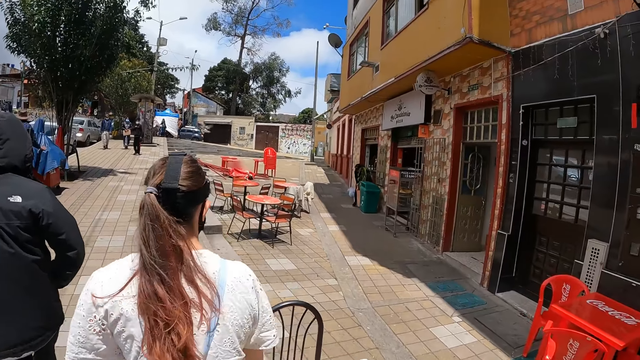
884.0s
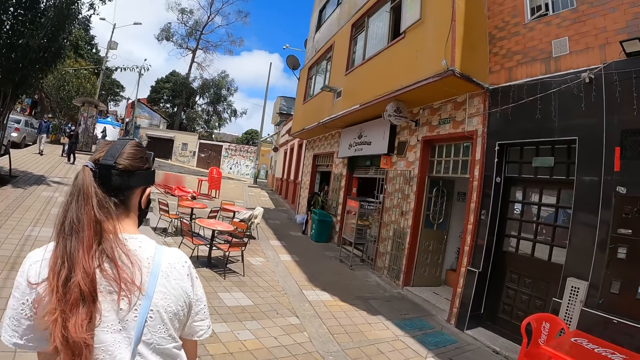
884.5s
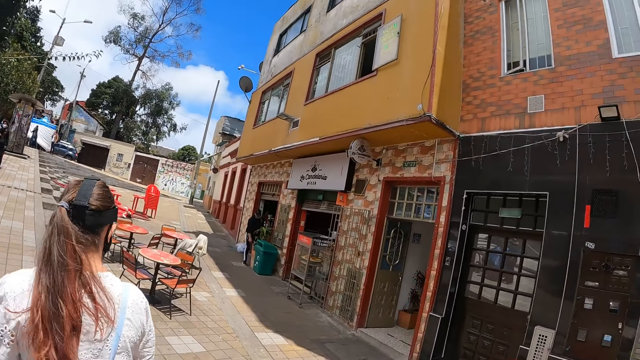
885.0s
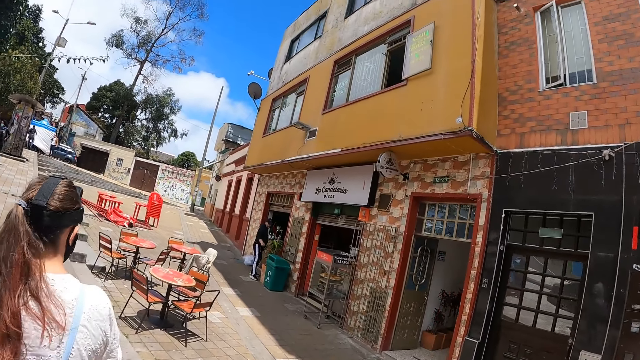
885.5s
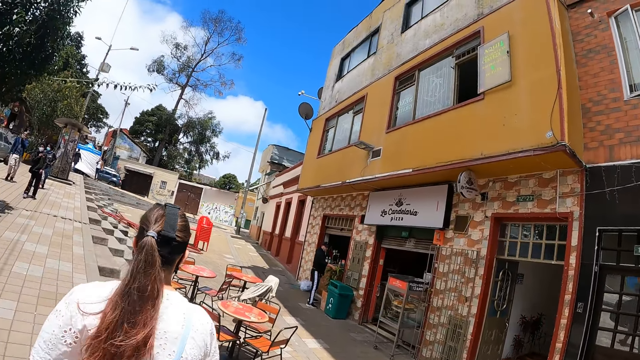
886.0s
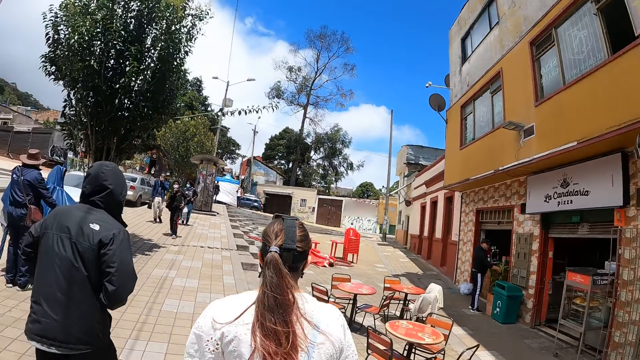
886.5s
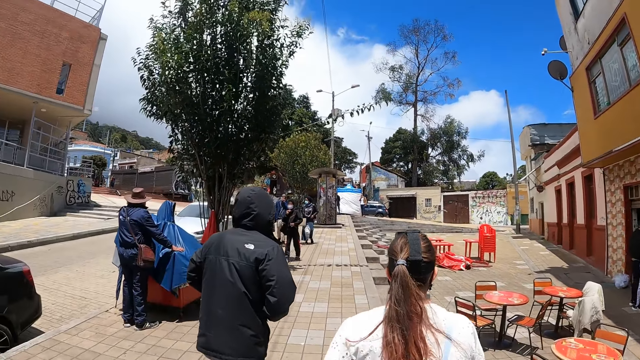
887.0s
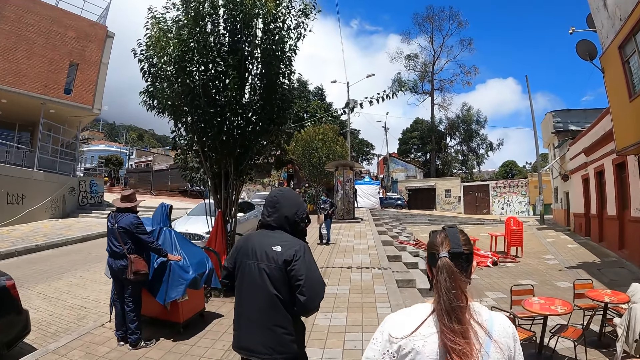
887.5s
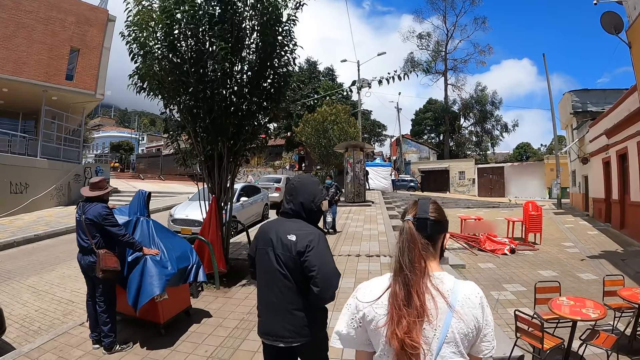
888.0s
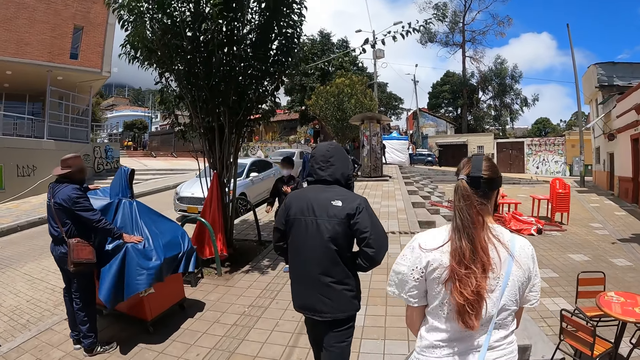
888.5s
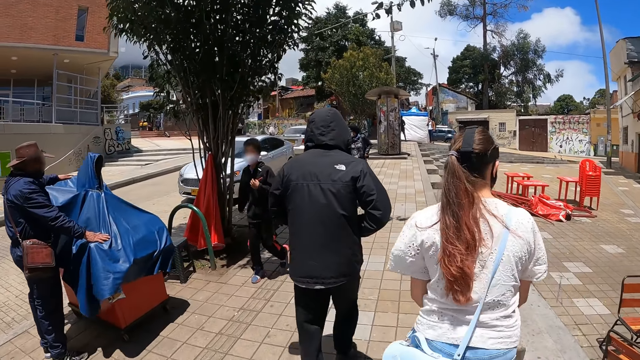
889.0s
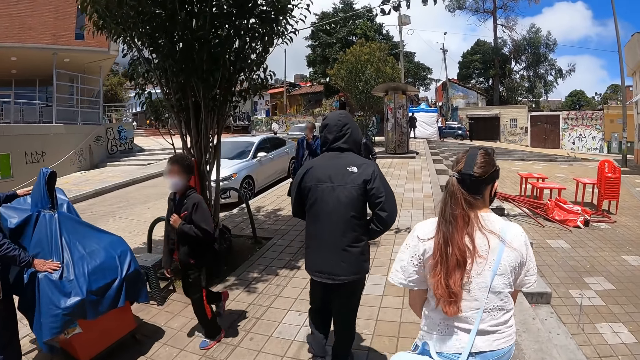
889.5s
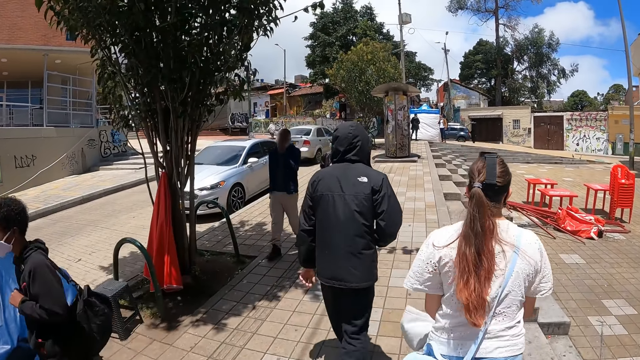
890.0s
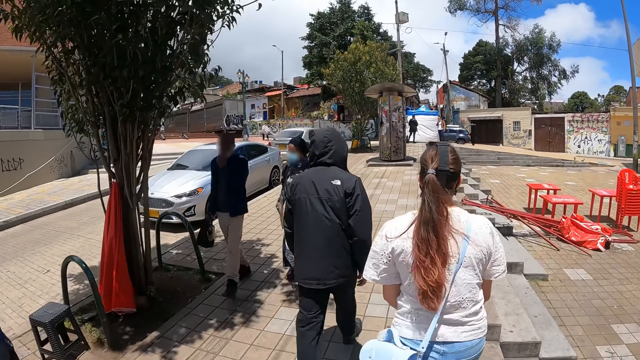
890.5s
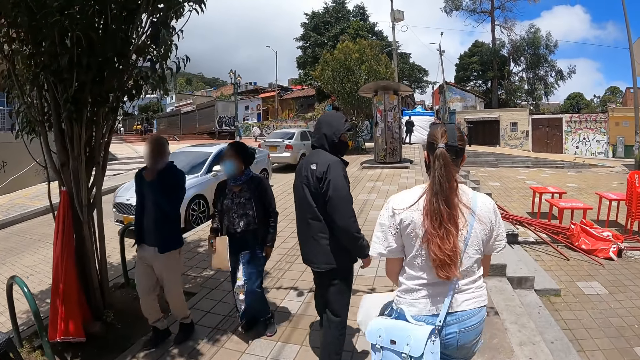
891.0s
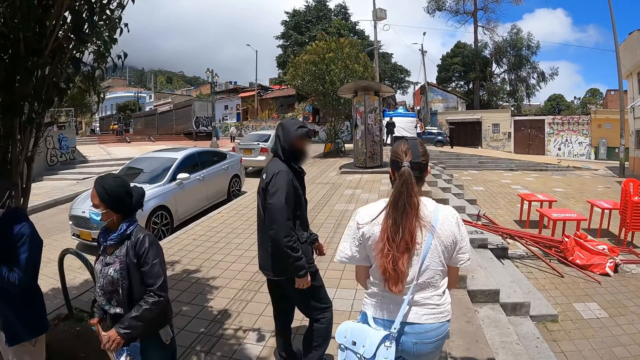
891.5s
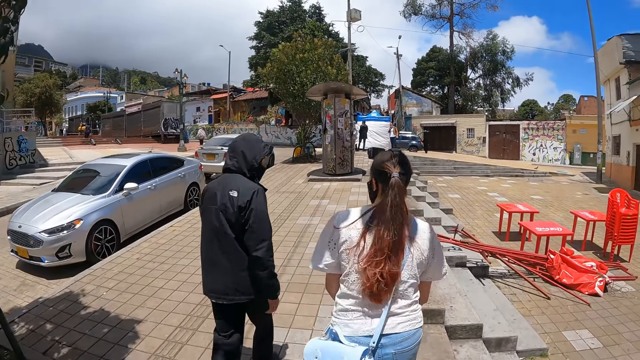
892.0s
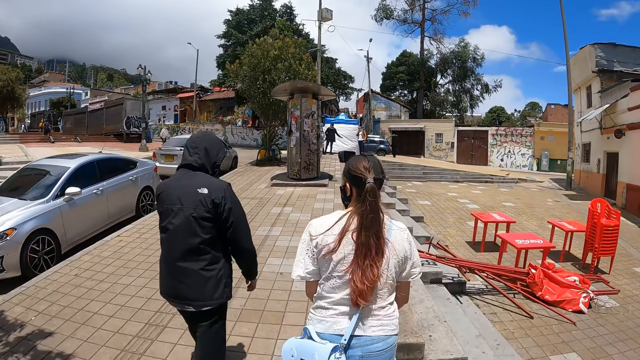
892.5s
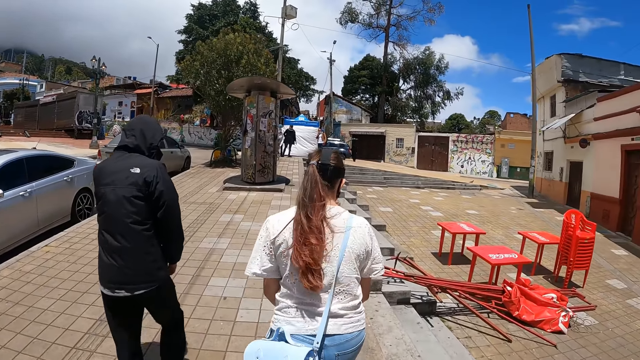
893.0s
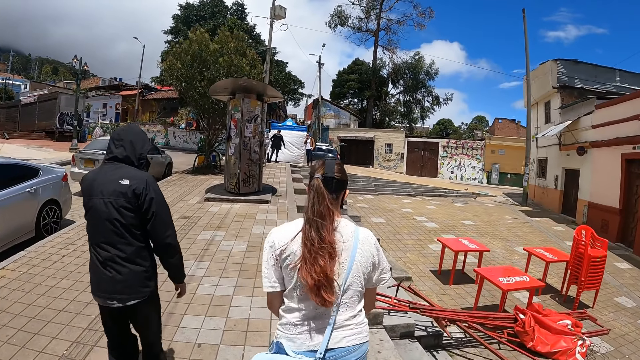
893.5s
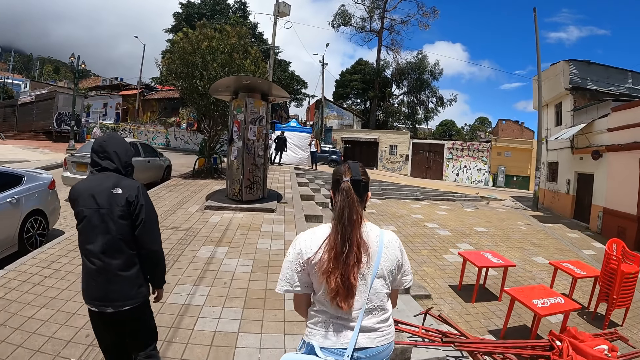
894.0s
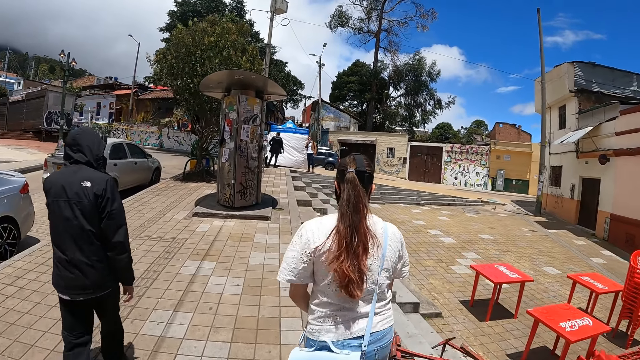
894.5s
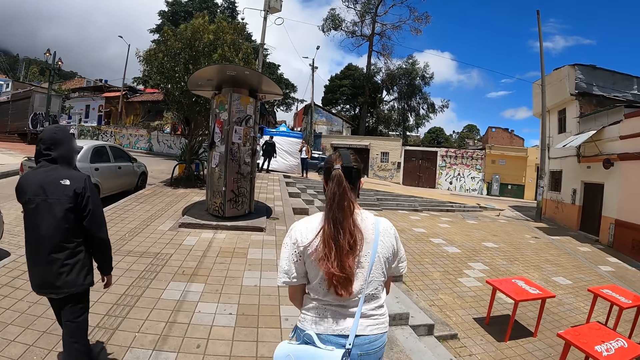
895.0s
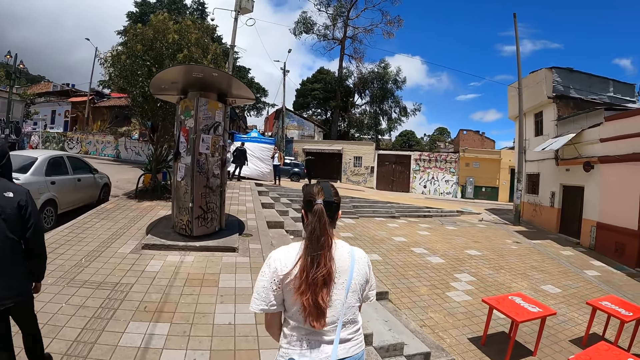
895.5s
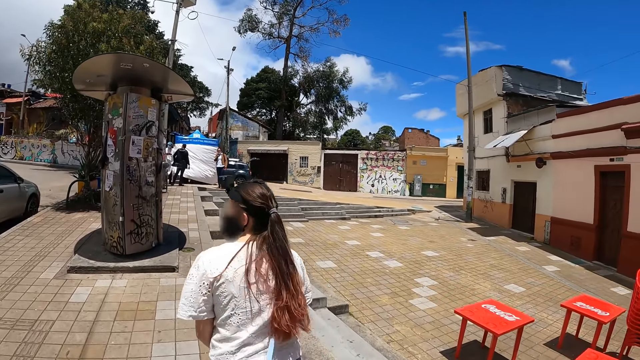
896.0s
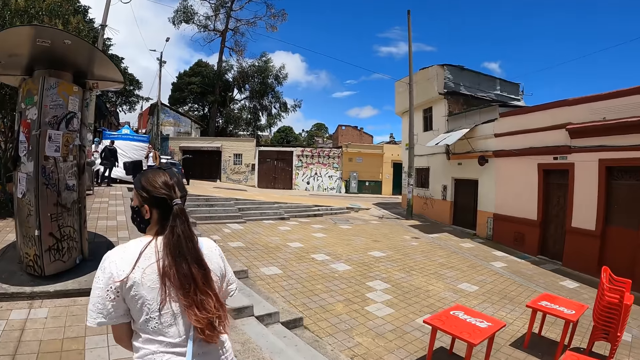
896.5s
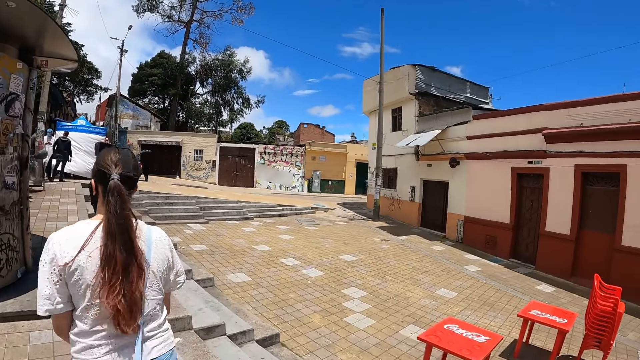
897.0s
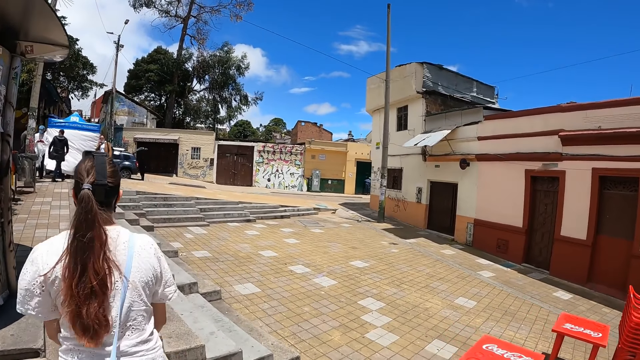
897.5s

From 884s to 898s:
The camera wearer looks at a woman. They look at a building. They walk behind the woman. A man converses with the woman. The camera wearer walks behind the woman.

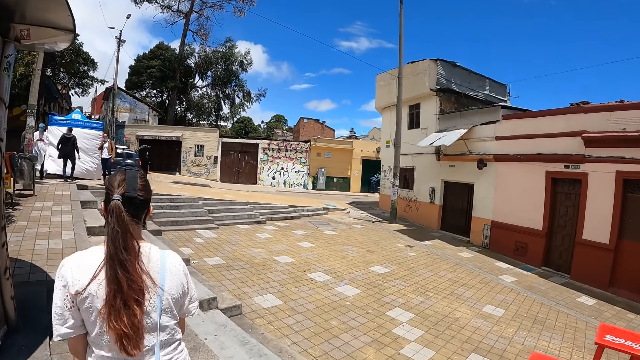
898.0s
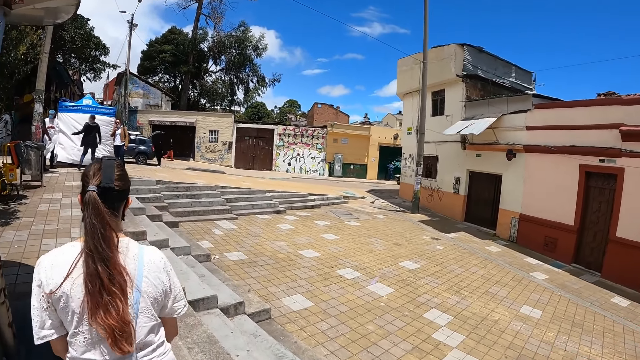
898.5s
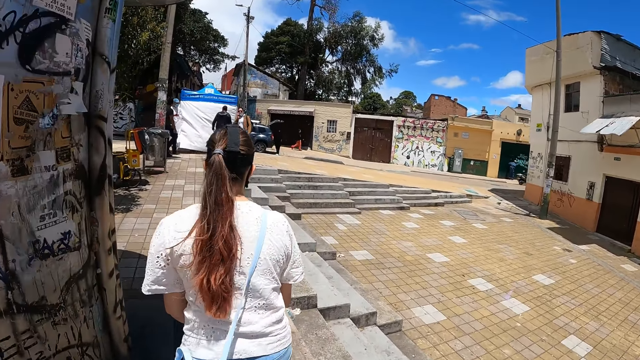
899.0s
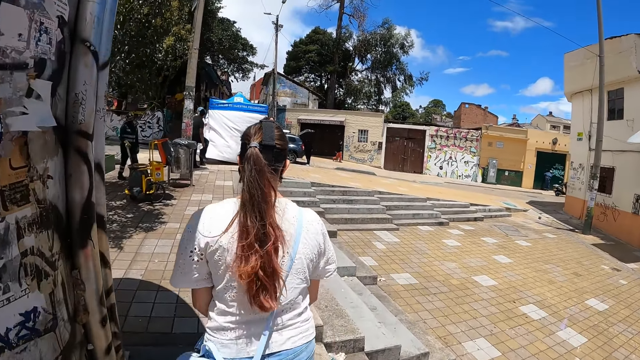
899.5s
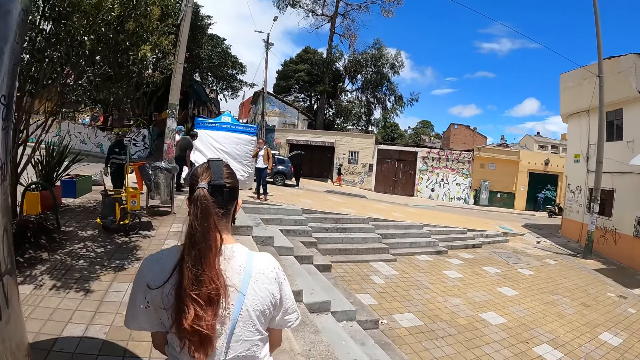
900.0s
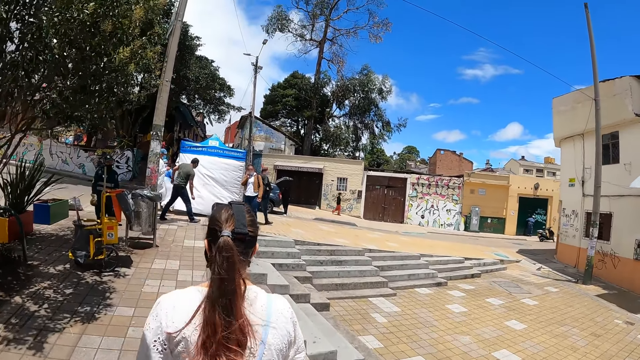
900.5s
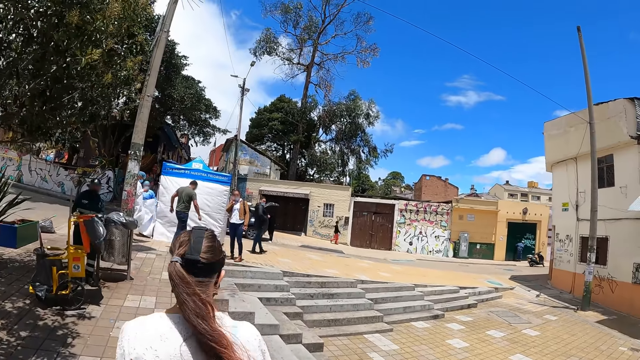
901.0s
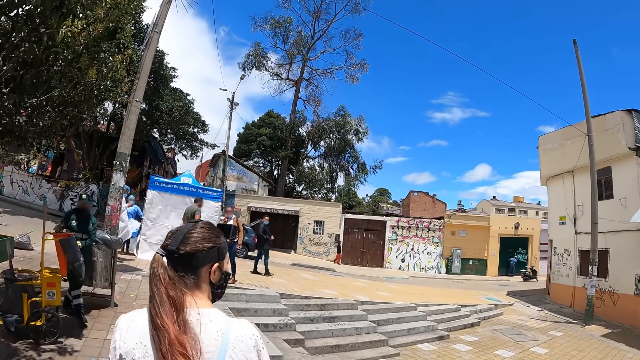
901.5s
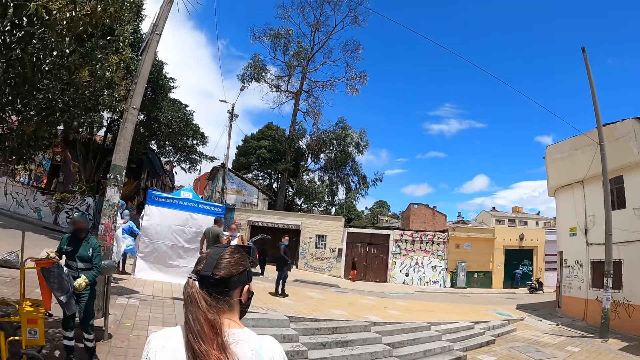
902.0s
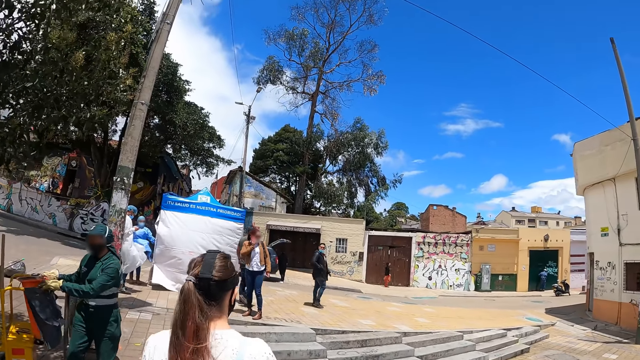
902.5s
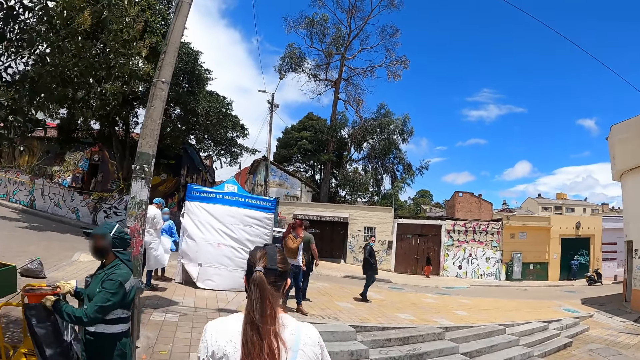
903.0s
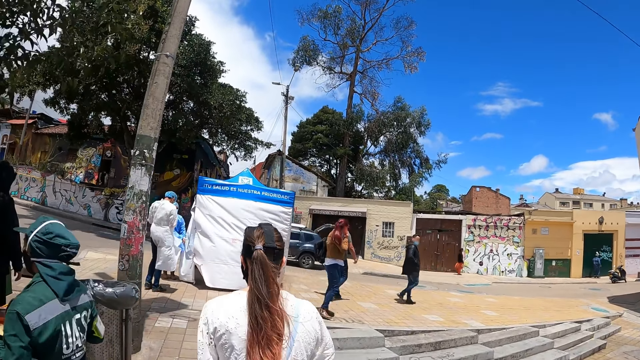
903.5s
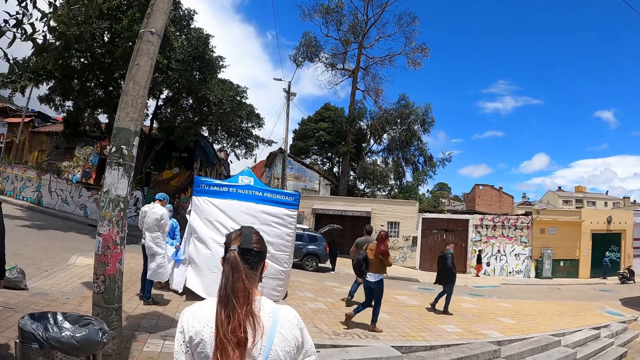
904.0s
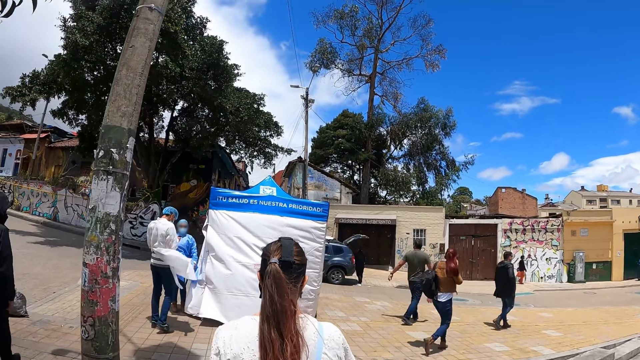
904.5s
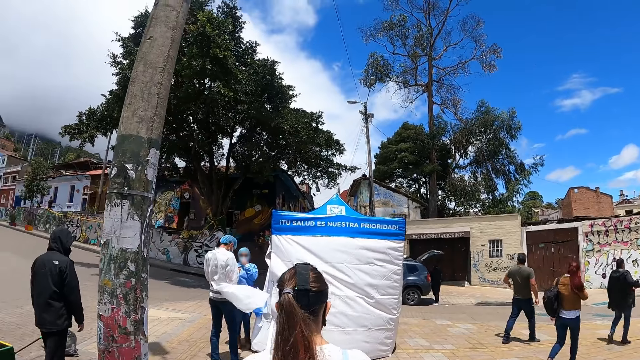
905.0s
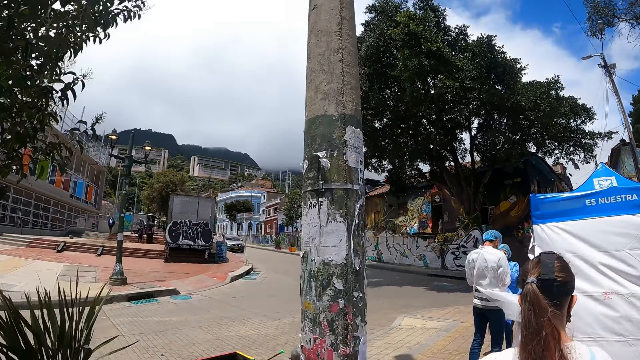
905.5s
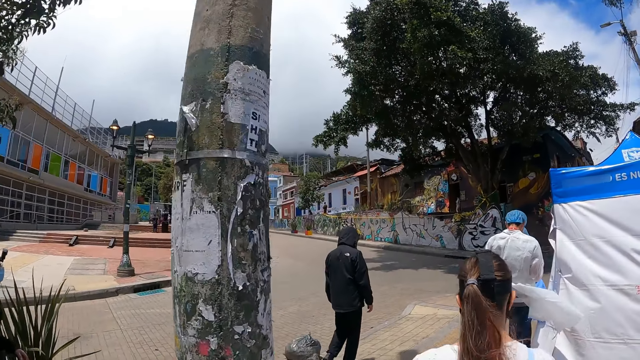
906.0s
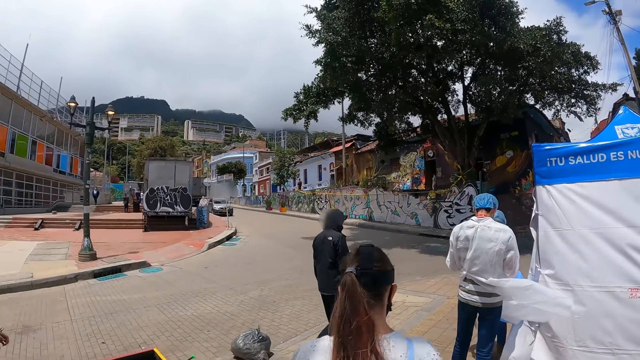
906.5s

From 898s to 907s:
The camera wearer looks on the left side.
